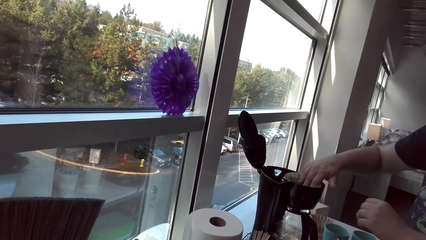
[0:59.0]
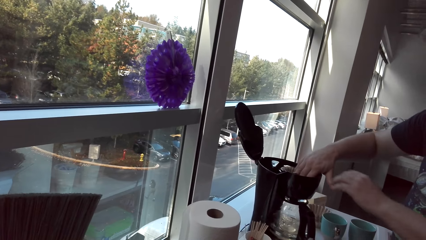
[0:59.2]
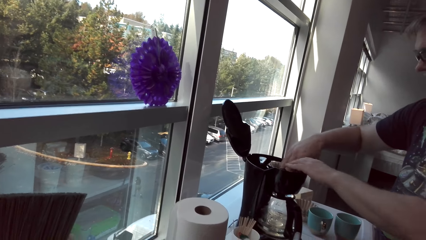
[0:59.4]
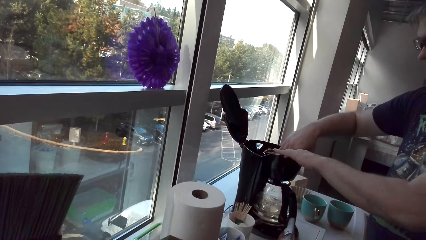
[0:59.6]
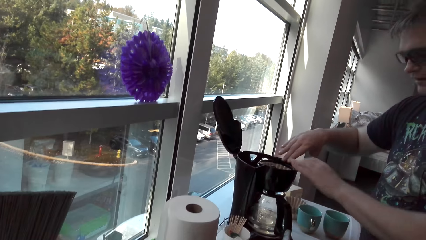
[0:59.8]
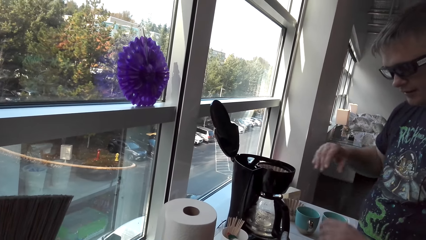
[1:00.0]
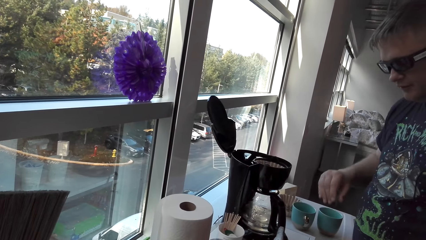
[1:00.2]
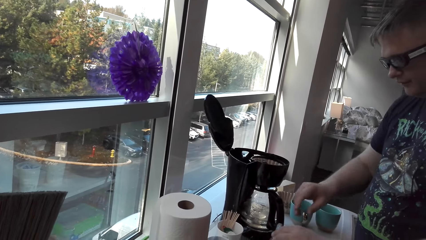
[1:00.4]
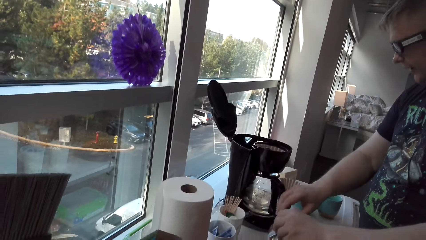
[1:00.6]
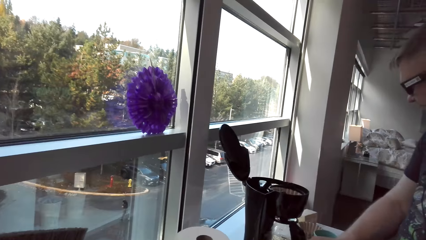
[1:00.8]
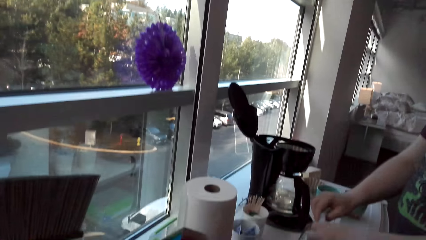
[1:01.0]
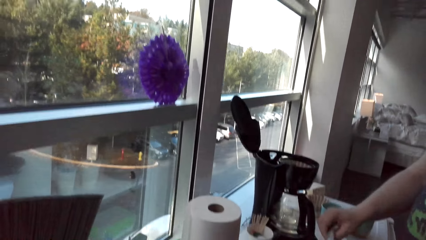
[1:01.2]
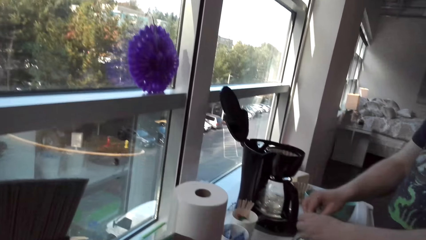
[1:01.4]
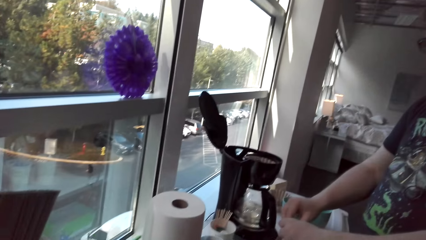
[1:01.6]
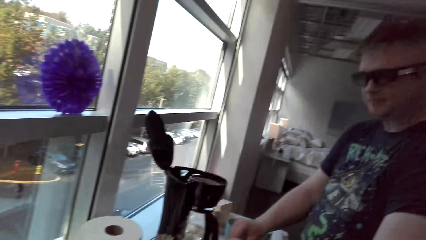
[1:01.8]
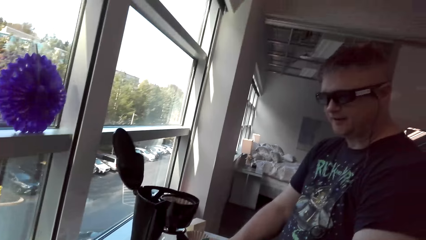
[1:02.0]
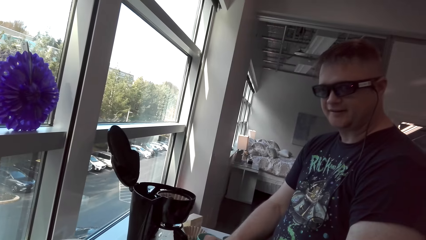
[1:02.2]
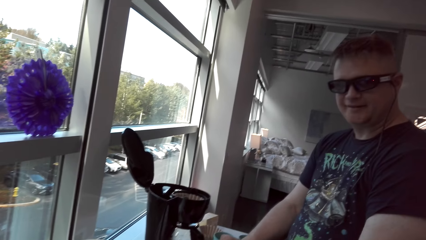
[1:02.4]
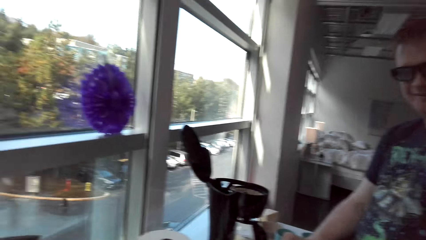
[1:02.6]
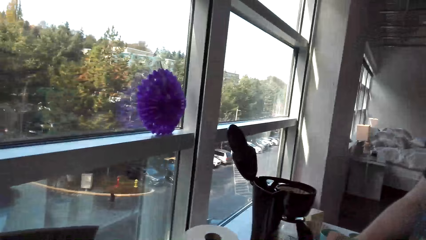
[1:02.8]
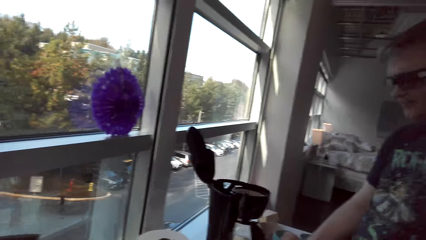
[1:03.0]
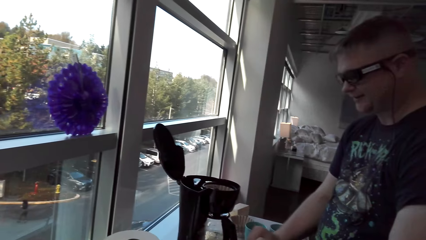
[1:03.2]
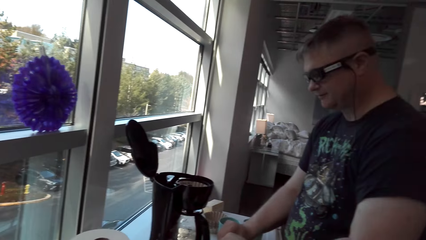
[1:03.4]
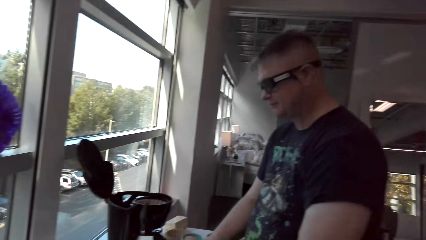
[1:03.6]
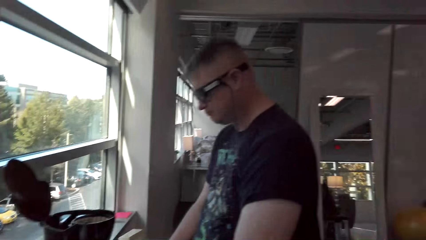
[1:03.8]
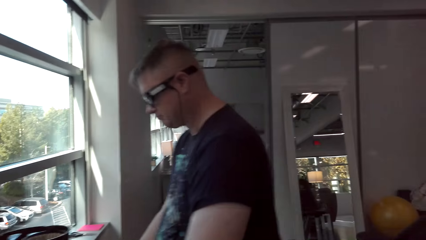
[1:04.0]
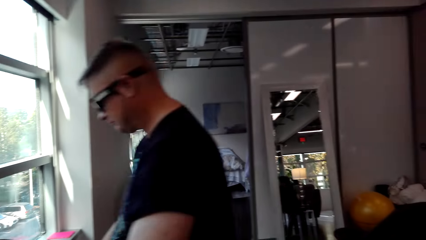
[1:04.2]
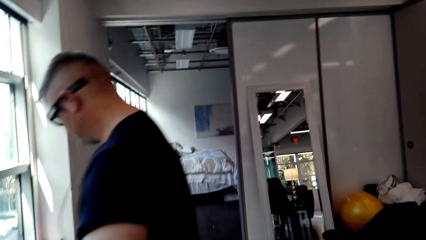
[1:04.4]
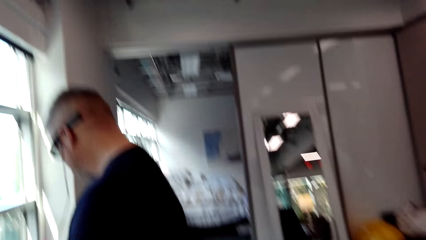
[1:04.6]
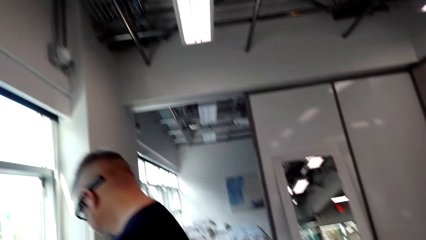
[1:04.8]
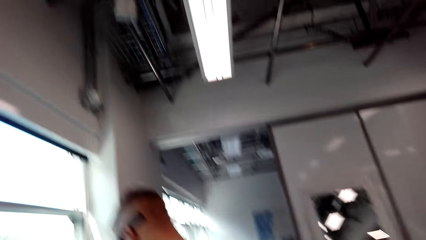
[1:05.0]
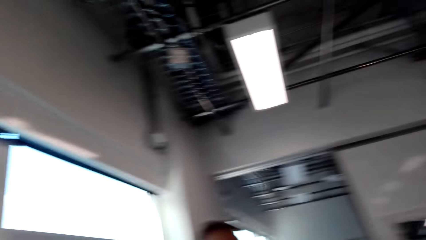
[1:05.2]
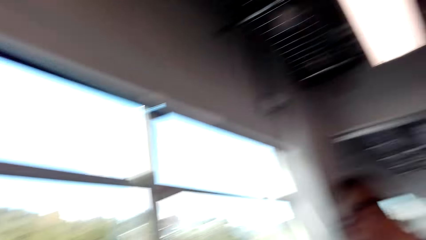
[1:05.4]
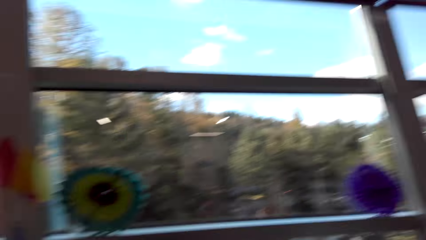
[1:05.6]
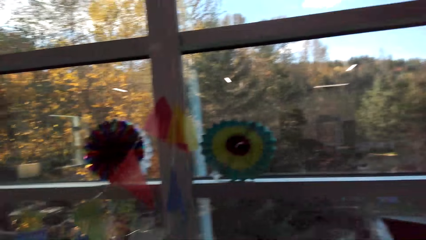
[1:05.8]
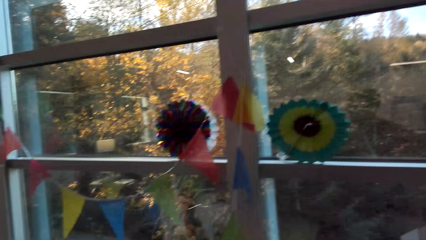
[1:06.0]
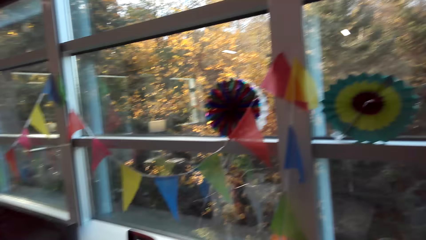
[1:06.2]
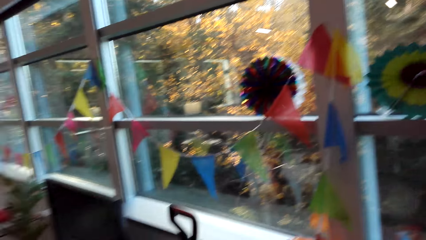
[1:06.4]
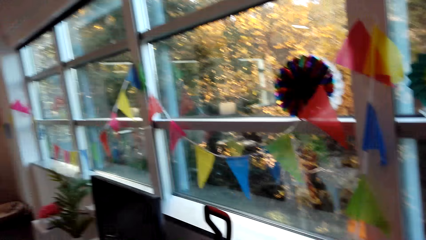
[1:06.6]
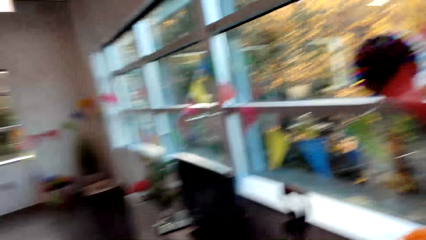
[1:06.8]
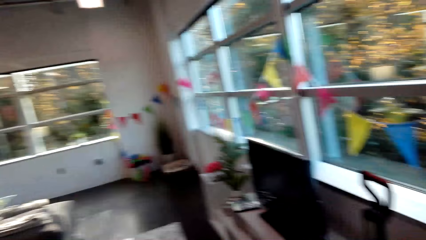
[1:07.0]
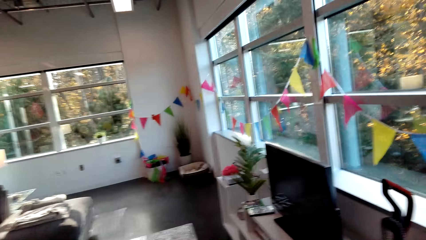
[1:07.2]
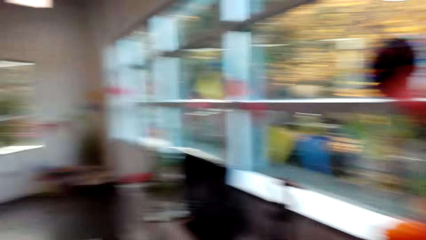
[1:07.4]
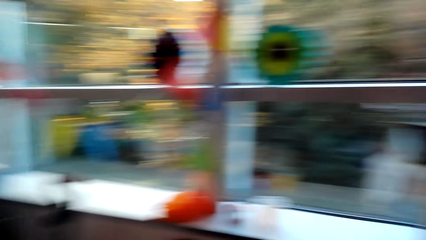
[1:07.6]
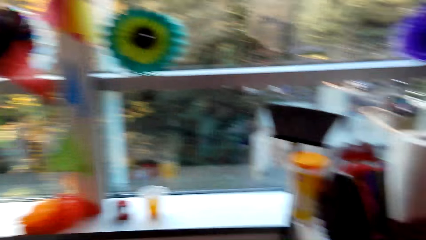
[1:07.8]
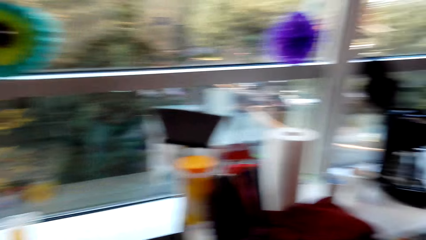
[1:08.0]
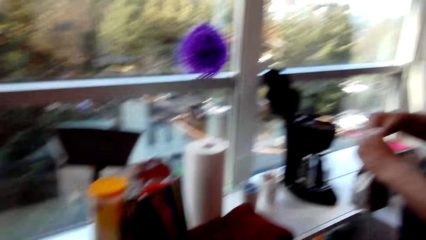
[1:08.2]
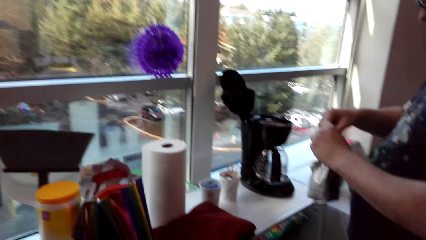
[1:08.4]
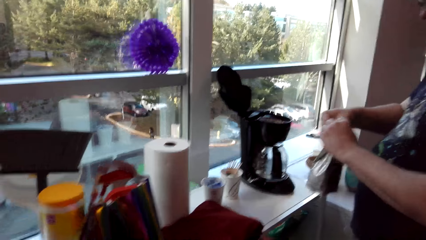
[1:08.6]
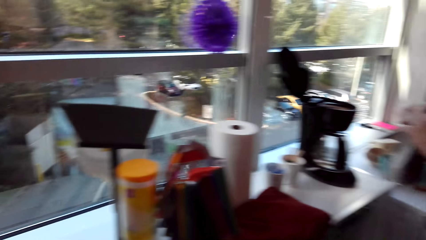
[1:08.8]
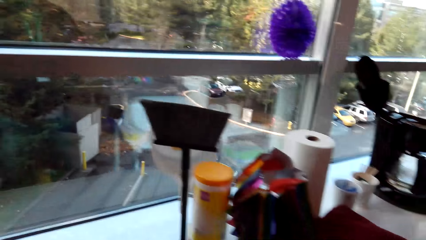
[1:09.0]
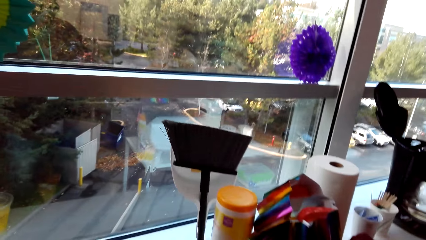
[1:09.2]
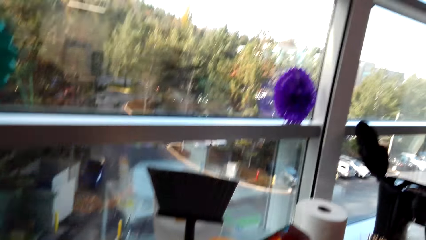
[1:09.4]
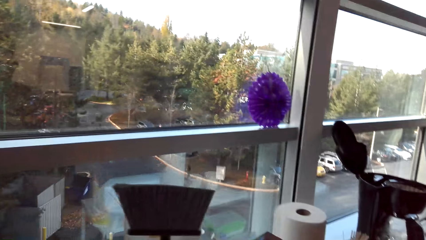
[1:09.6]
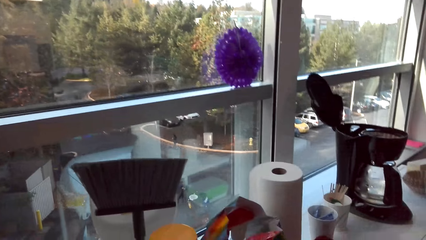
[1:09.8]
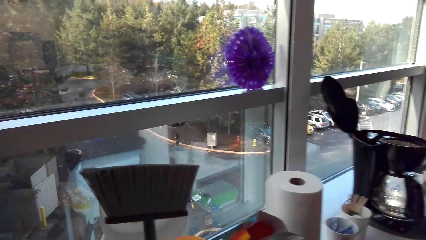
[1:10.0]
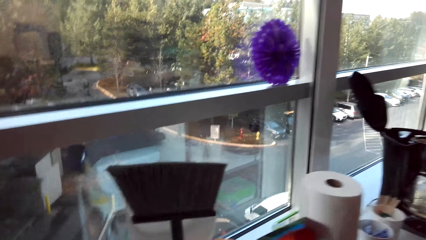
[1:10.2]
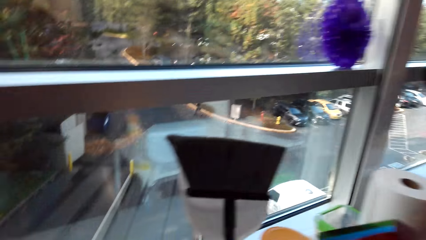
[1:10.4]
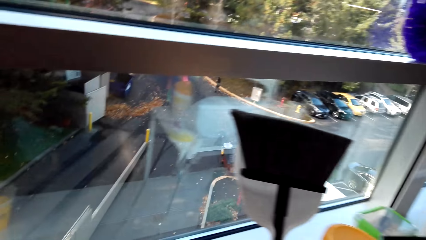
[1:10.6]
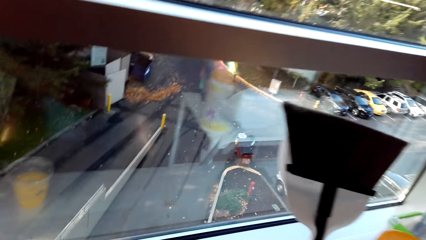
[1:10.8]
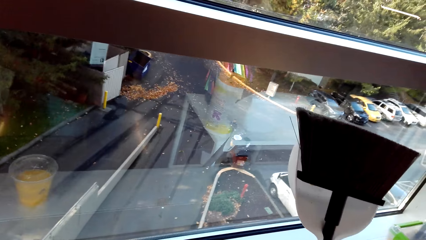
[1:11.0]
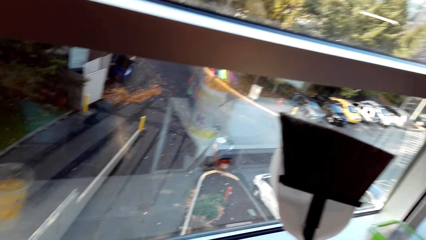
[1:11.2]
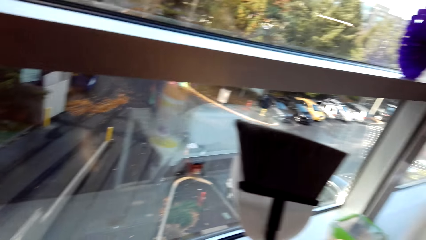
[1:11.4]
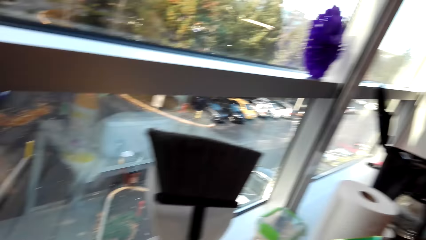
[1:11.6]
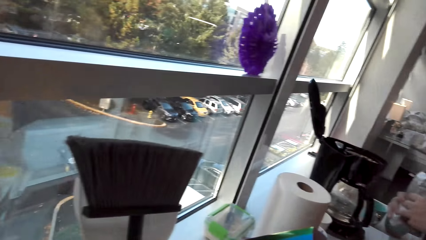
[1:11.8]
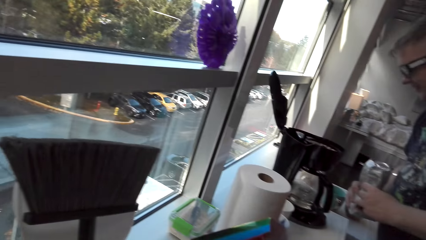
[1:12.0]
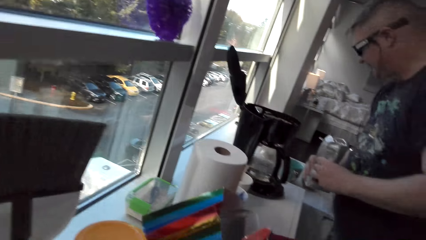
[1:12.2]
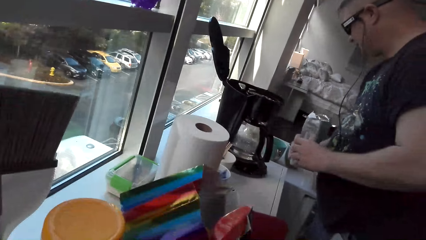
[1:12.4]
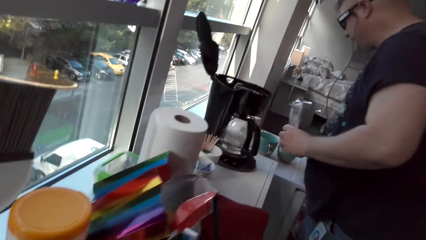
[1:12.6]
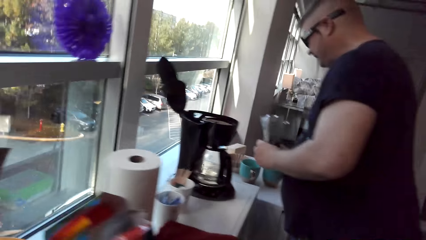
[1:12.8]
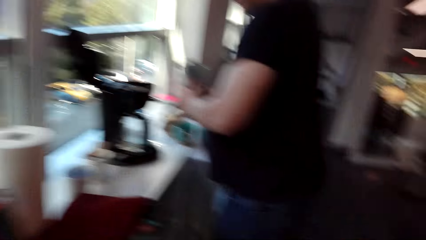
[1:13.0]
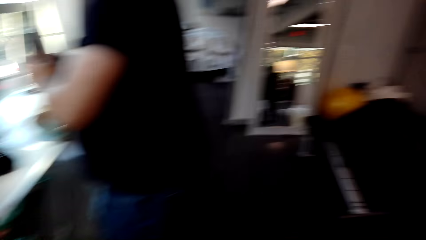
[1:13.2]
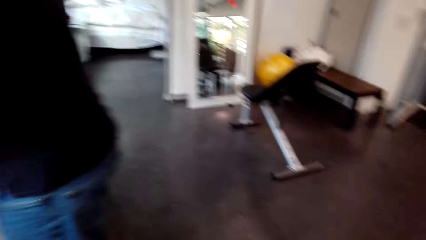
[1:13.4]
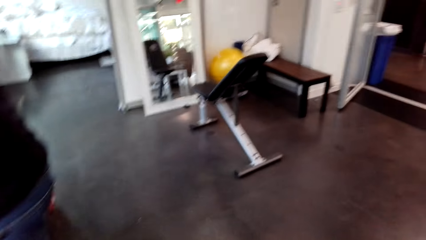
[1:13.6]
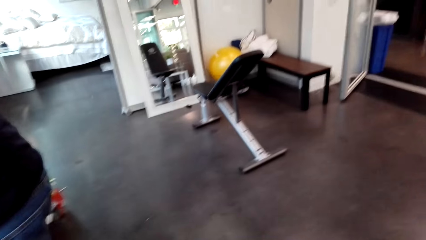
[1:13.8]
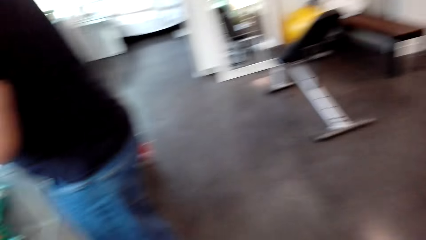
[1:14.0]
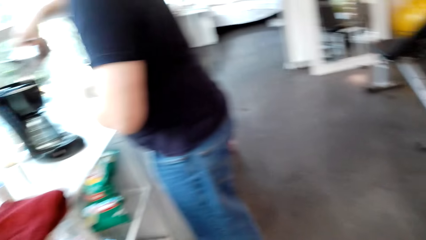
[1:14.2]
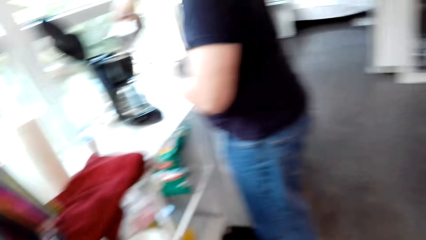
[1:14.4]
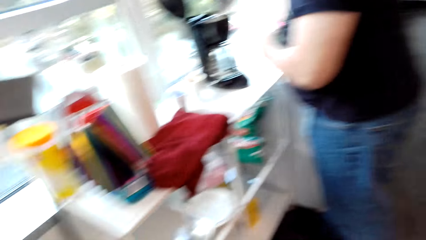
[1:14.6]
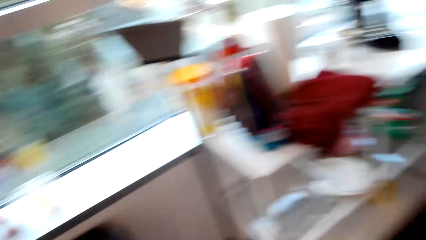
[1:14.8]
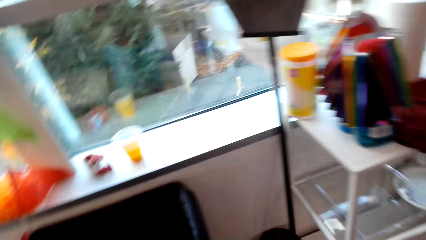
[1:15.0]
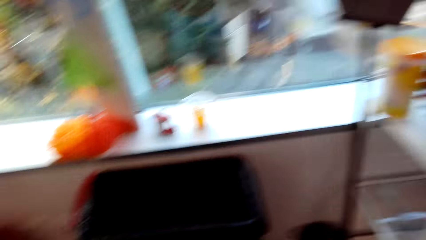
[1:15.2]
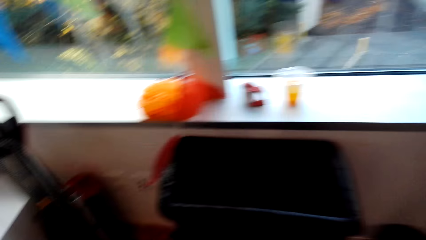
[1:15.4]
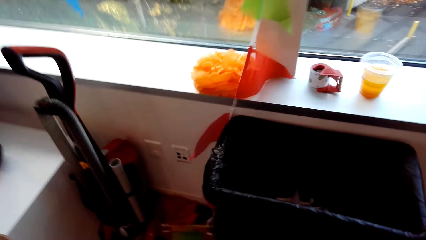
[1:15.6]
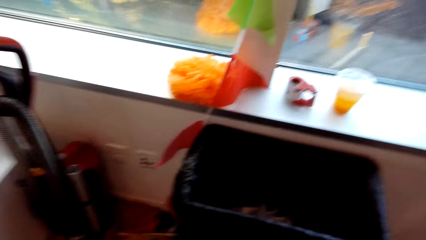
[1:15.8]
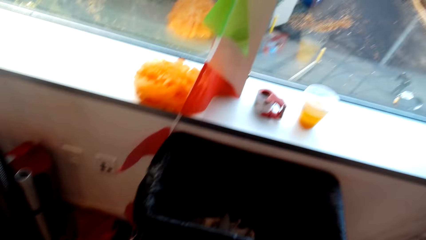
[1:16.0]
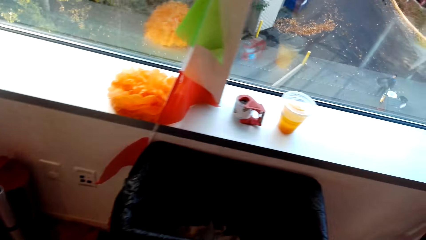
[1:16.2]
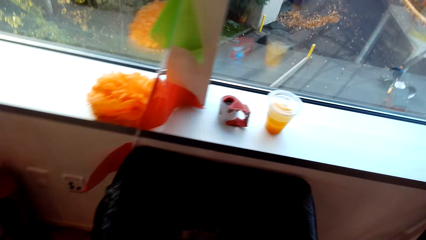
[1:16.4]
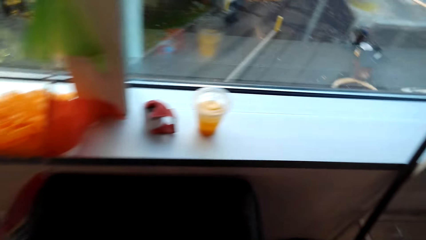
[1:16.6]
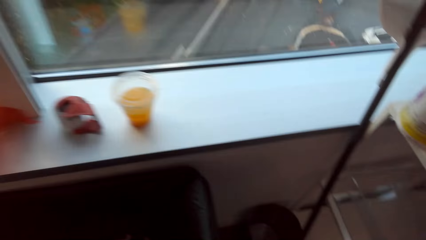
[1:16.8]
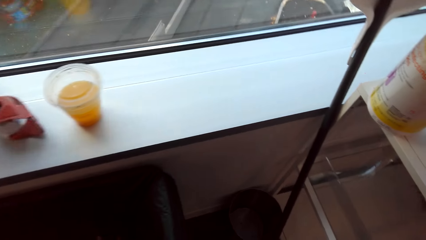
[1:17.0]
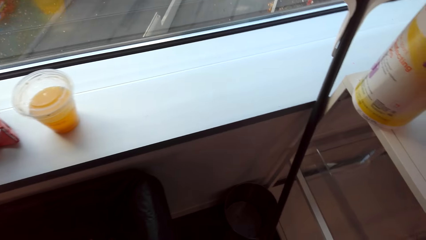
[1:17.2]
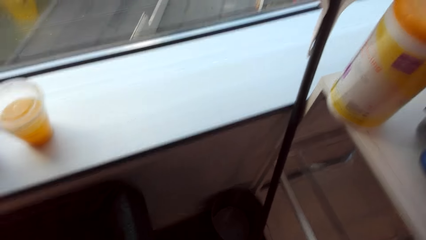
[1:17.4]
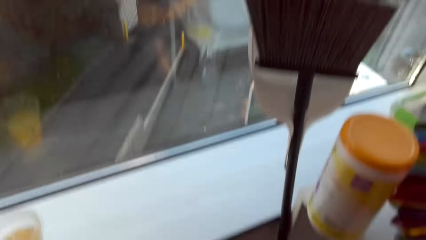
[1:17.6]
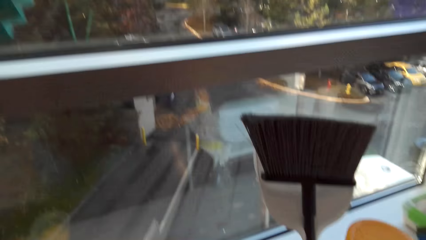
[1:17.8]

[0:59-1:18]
The man puts the filter in the filter basket and fixes the fines collector. The camera wearer speaks to the man. The man takes a packet of coffee and speaks to the camera wearer. The camera wearer looks around the room and moves around. The man opens the packet of coffee. The camera wearer laughs. The man holds the packet of coffee. The camera wearer speaks to the man. The man speaks to the camera wearer.
